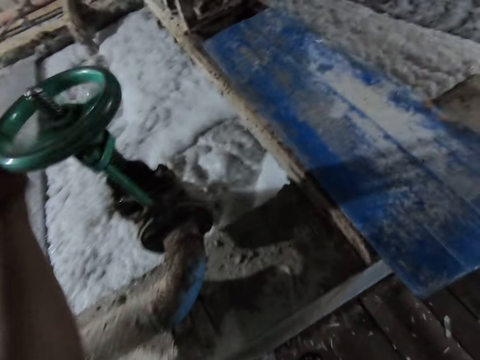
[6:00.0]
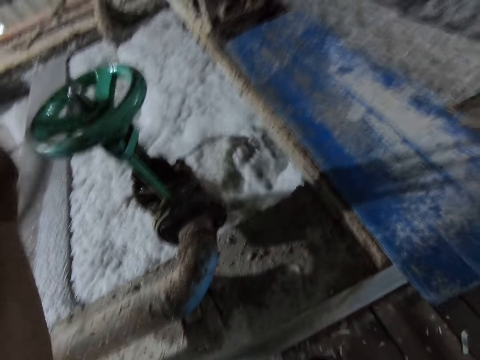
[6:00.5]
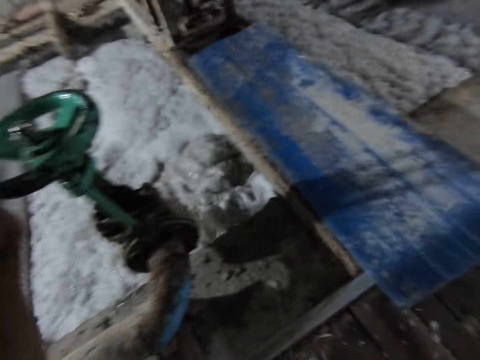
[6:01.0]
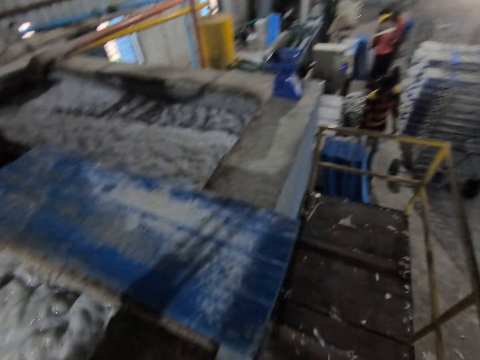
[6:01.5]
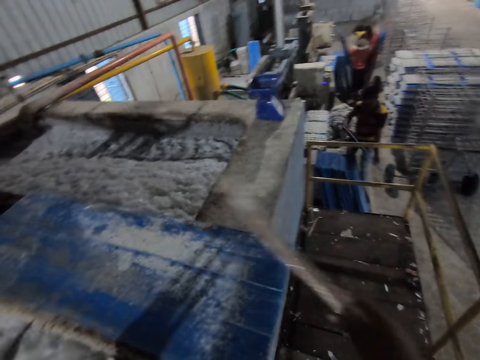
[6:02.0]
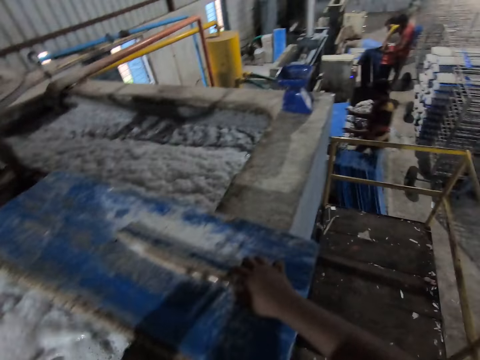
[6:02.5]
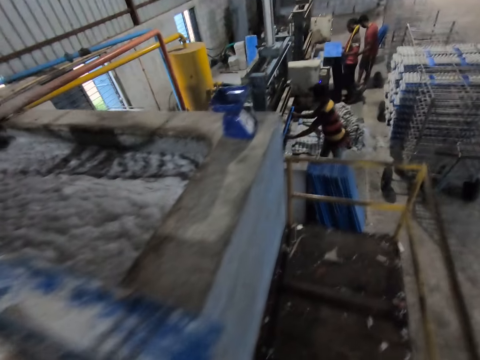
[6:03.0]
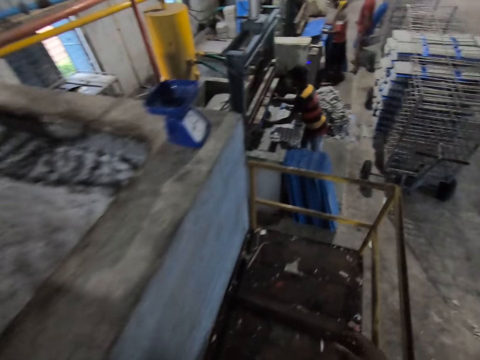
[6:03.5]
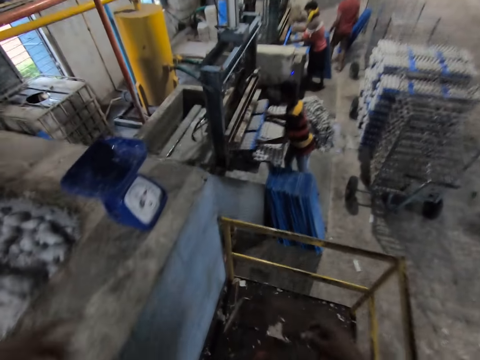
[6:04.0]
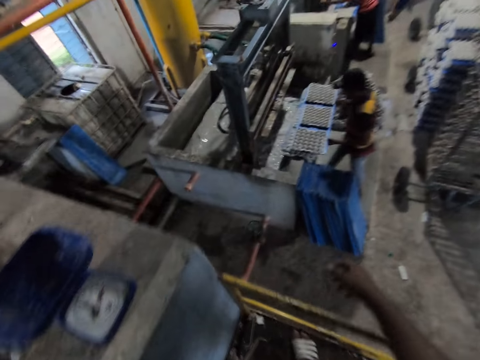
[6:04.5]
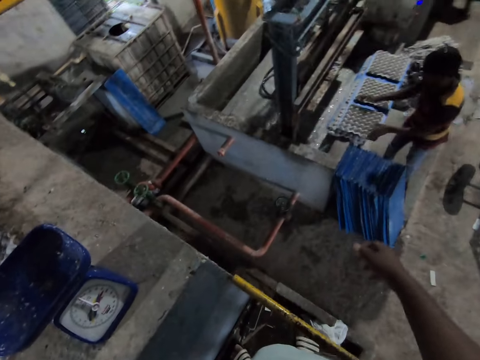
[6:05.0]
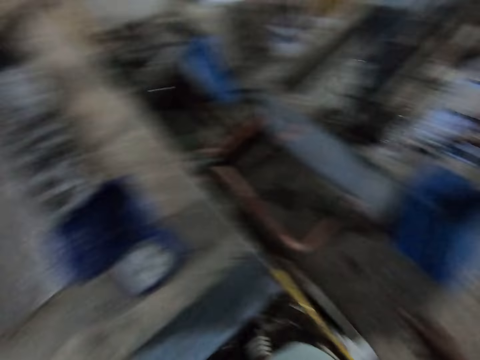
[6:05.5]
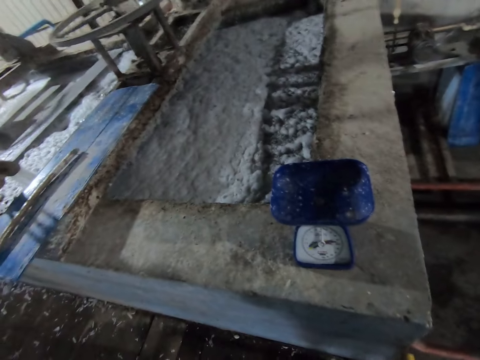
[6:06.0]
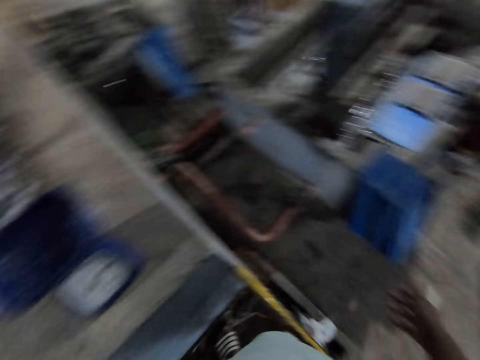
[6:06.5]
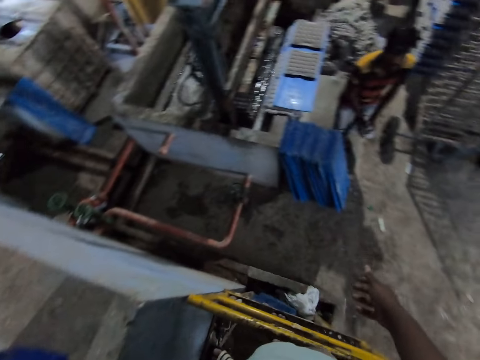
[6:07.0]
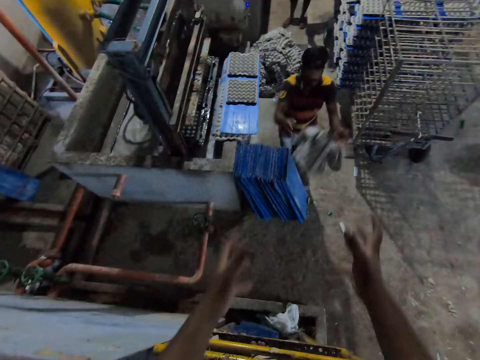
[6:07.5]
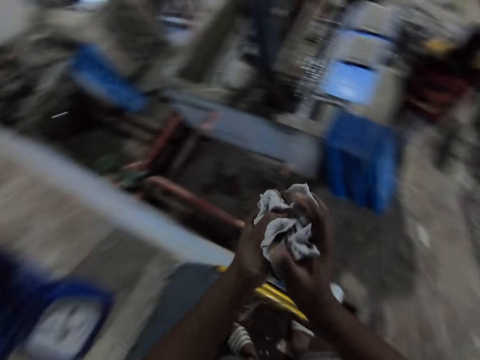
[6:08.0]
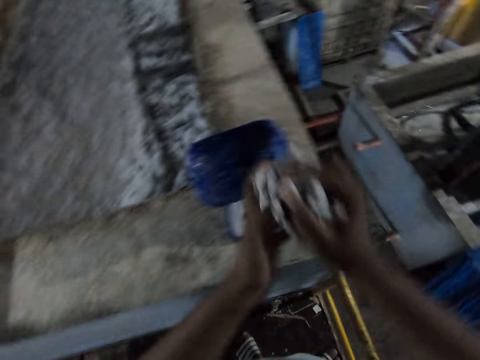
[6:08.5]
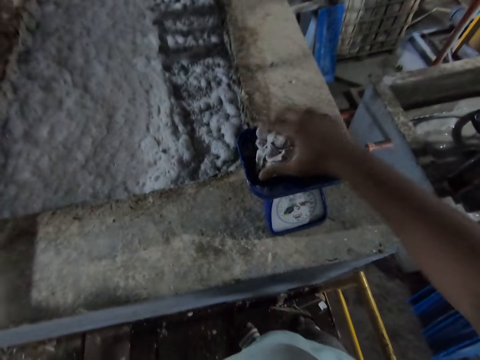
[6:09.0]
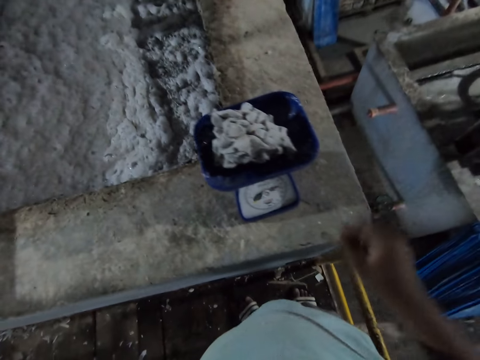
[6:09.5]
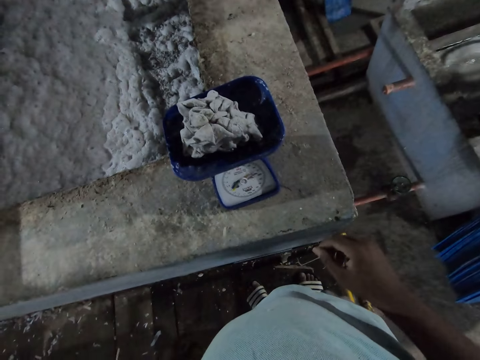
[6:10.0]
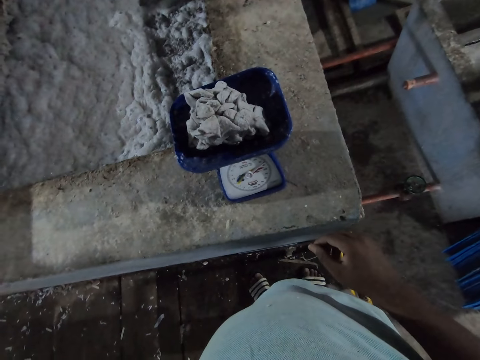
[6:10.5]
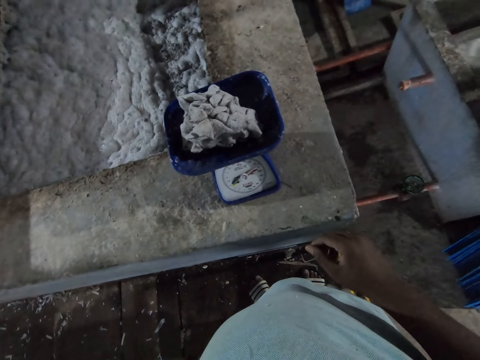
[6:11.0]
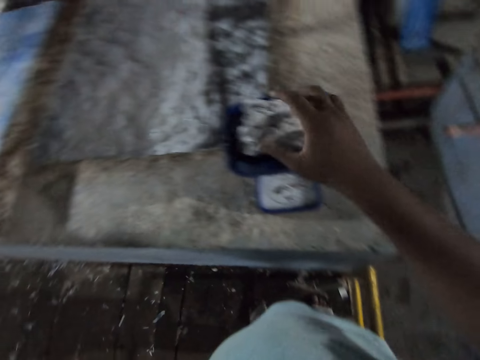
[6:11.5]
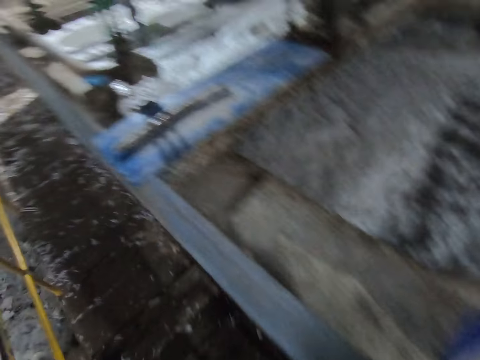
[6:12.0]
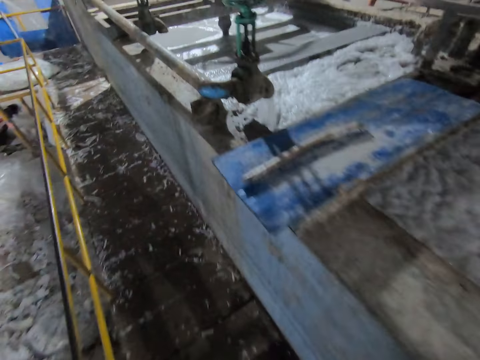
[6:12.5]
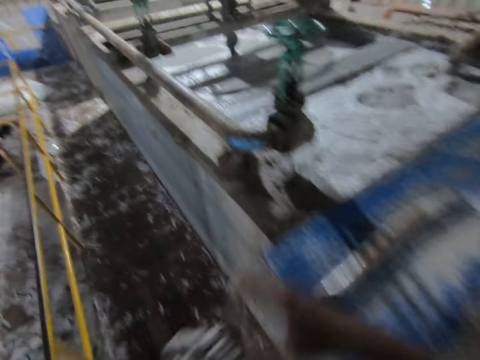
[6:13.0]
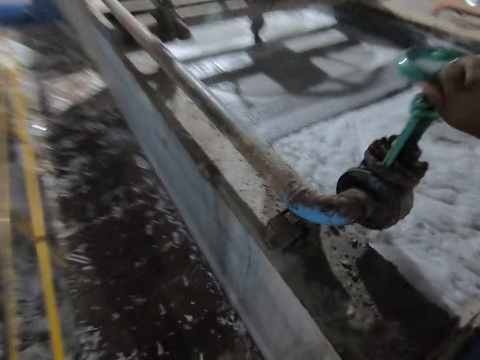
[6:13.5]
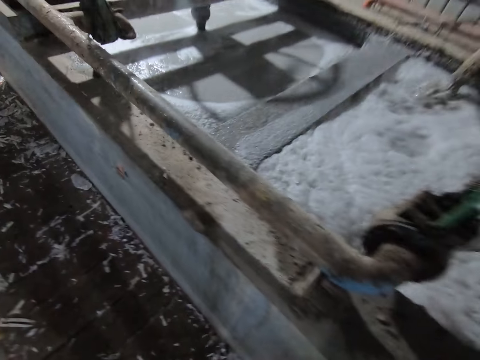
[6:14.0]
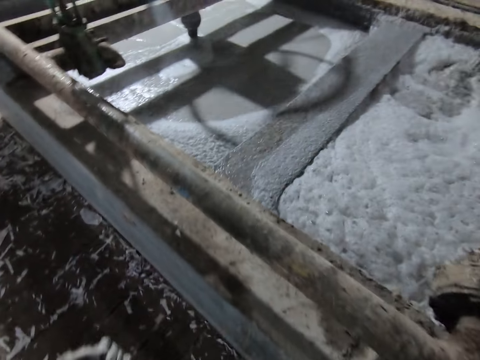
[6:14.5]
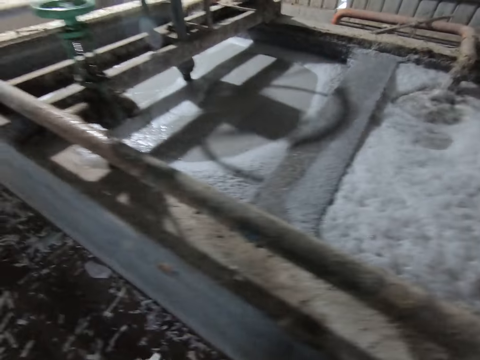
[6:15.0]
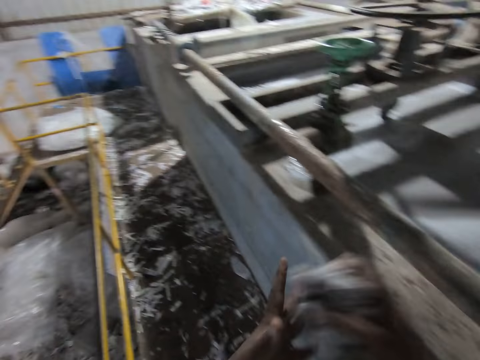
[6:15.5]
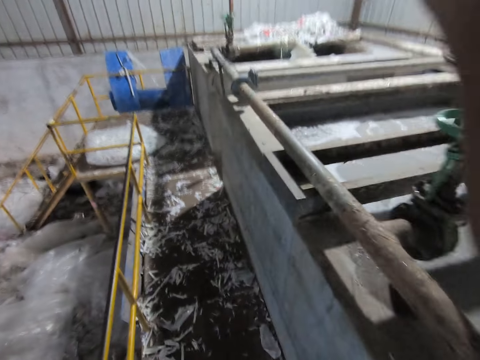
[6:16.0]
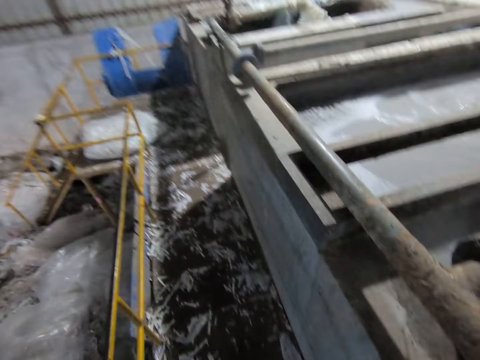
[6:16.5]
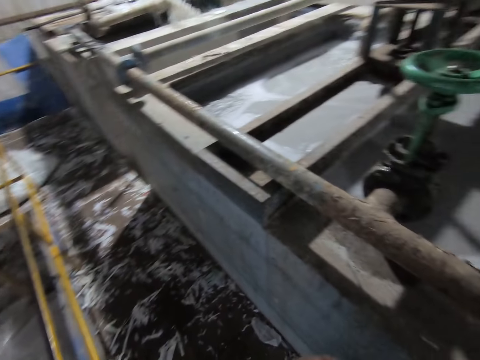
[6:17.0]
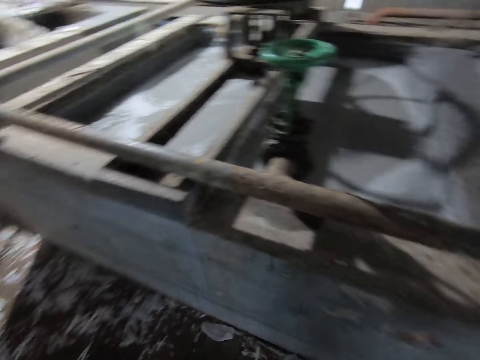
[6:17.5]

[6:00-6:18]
The camera wearer operates the industrial valve on the paper recycling machine with his left hand. A man picks a plastic tray from the floor with his right hand. The camera wearer talks to the man. He places the stick on the paper recycling machine with his right hand. The man picks egg crates from the egg crates mold machine with the plastic tray in his hands. The camera wearer walks around the factory. Another man picks egg crates from the egg crates mold machine with the plastic tray in his hands. The first man places the plastic tray of egg crates on the egg crate mold machine platform with his hands. The camera wearer stares around the factory. The first man picks an egg crate mold from the plastic tray of egg crates on the egg crates mold machine platform with his hands. He throws the egg crate mold to the camera wearer with his hands. The camera wearer catches the egg crate mold with his hands. He places the egg crate mold on a weight balance or weighing machine on the paper recycling machine with his right hand. He stares at the weighing machine. He picks the egg crate mold from the weight balance on the paper recycling machine with his right hand. He walks around the factory. He passes the egg crate mold from his right hand to his left hand. He operates the industrial valve on the paper recycling machine with his right hand. He passes the egg crate mold from his left hand to his right hand. He walks on the paper recycling machine platform. He throws the egg crate mold into the paper recycling machine with his right hand.

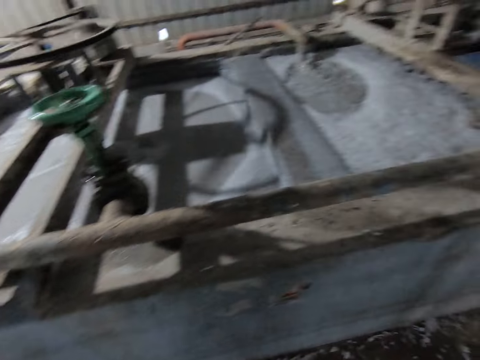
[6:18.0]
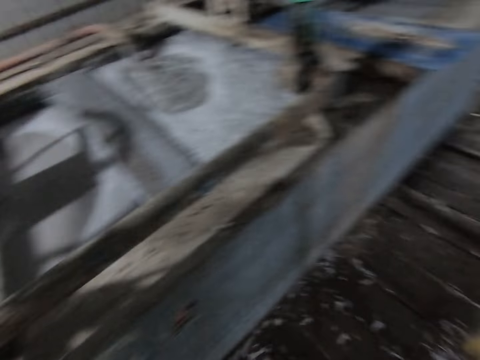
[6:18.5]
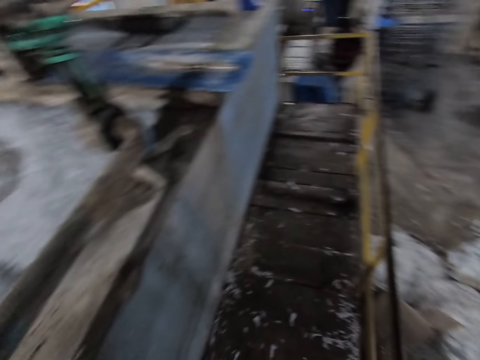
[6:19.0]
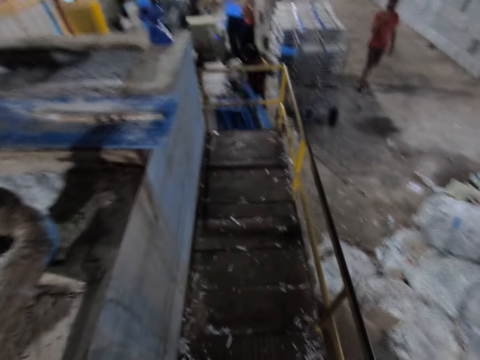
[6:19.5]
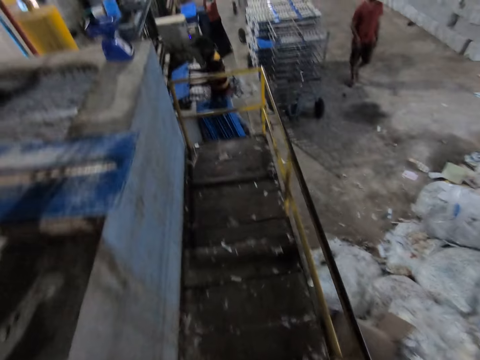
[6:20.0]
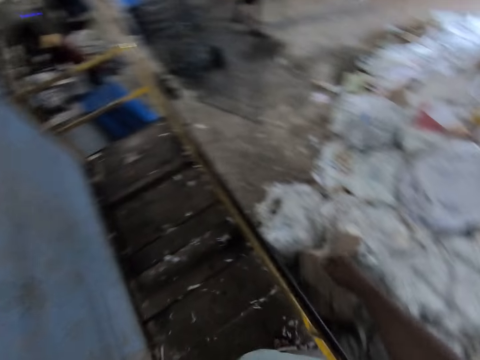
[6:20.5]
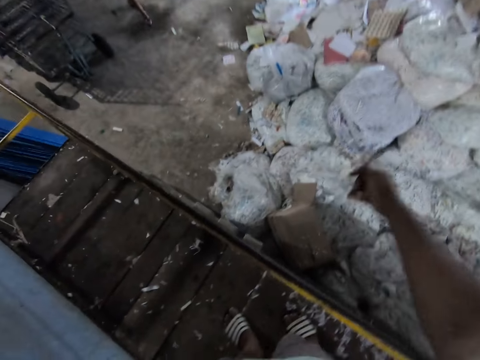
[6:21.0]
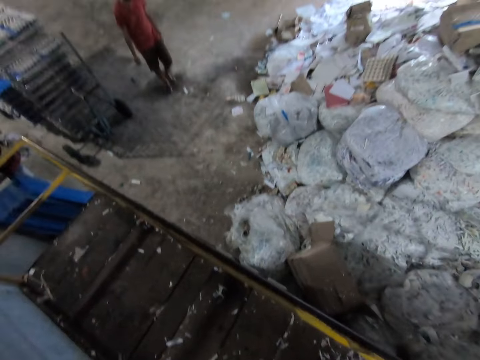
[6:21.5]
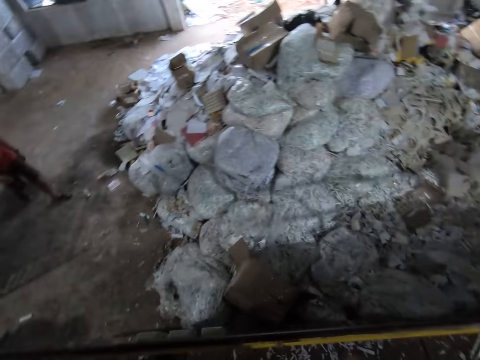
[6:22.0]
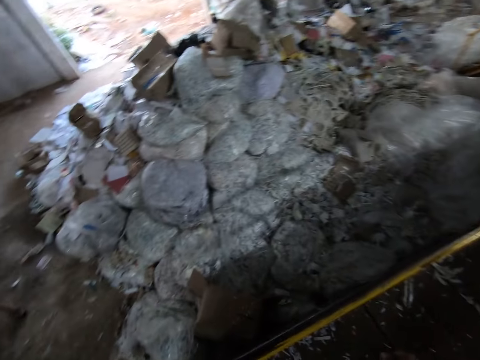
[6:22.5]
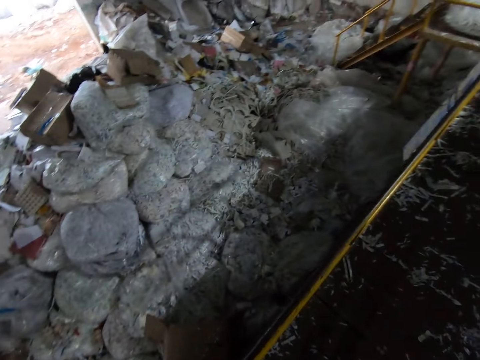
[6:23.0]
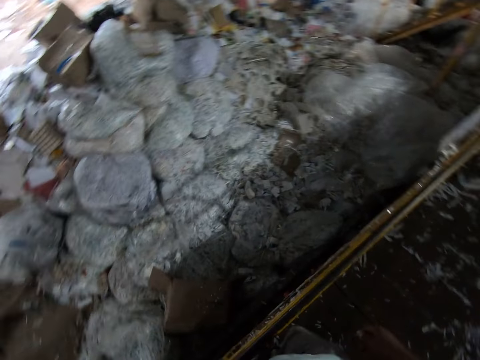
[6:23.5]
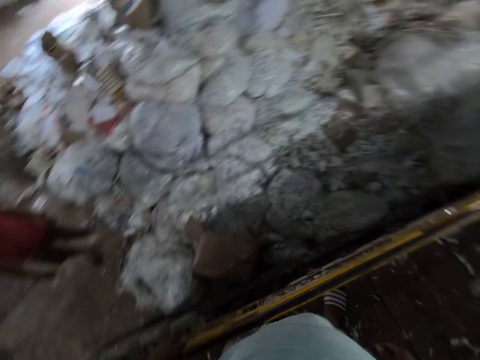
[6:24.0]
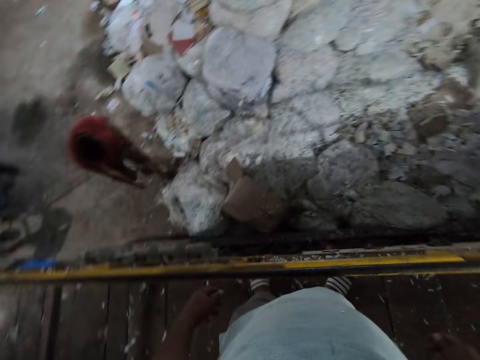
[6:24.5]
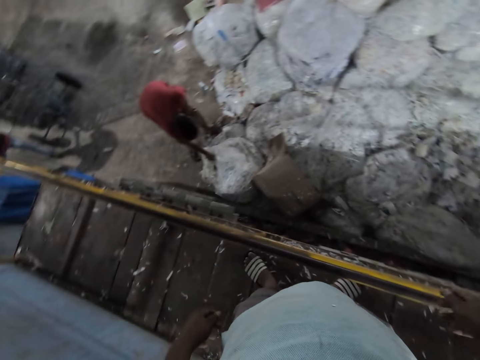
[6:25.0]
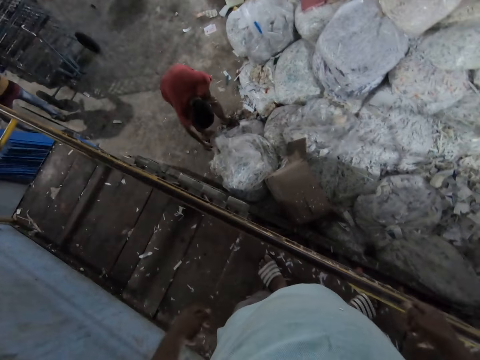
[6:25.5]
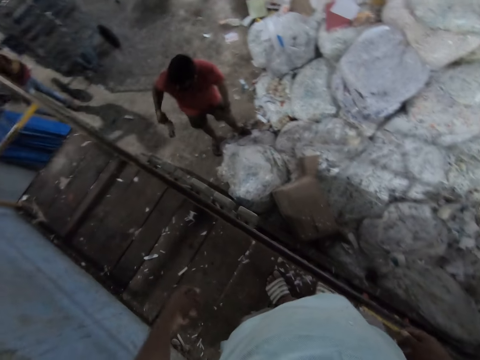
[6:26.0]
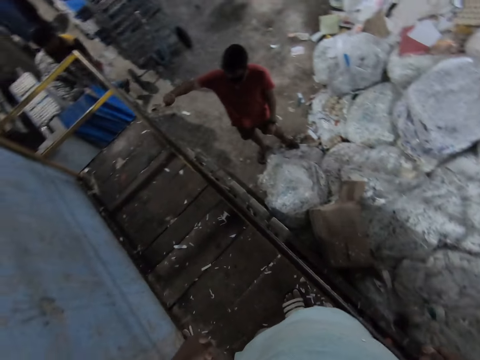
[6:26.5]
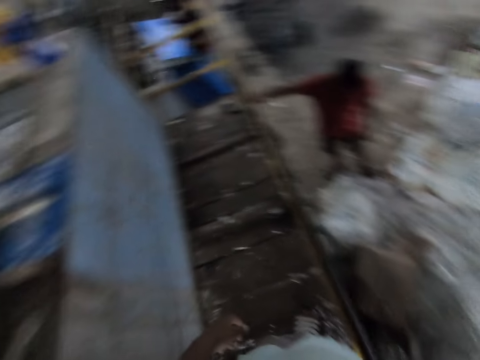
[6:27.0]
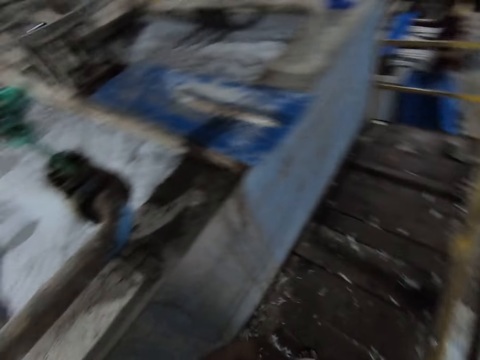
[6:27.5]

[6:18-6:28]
The camera wearer walks around the factory. A man picks a plastic tray from the floor with his hands. Another man picks egg crates from the egg crates mold machine with the plastic tray in his hands. The first man picks egg crates from the egg crates mold machine with the plastic tray in his hands. The camera wearer gestures to a third man with his right hand. The third man walks towards a heap of paper shreds on the floor. He picks a piece of paper from the floor with his right hand. The first man picks the plastic tray from the floor with his right hand. The third man places the paper on the paper recycling machine platform with his right hand.
